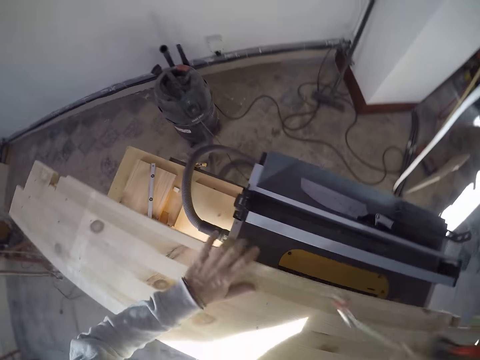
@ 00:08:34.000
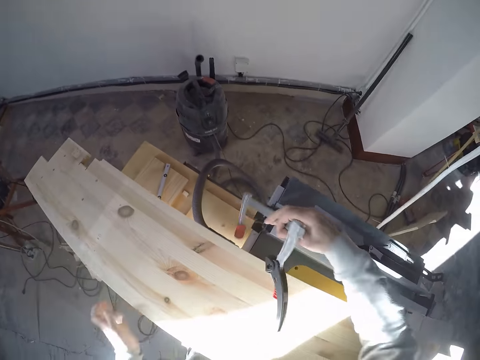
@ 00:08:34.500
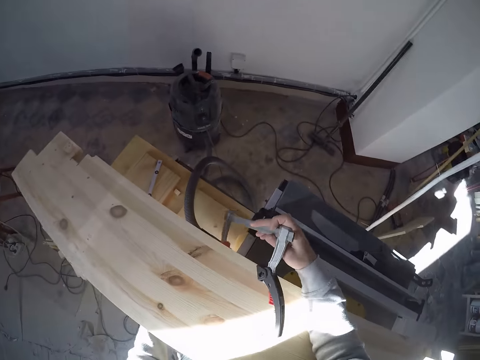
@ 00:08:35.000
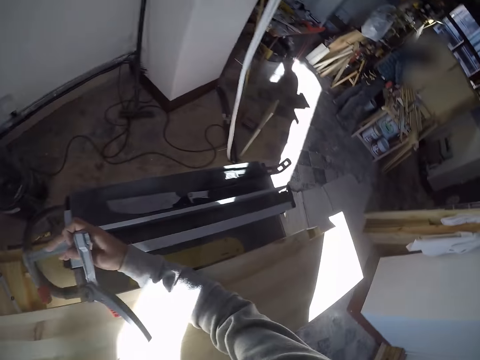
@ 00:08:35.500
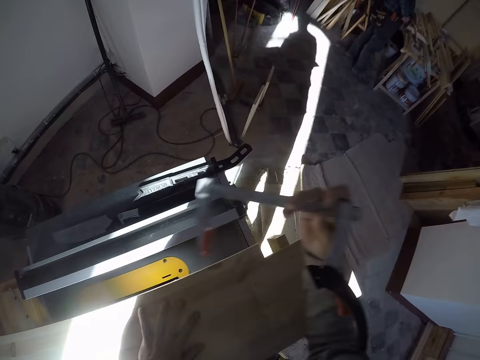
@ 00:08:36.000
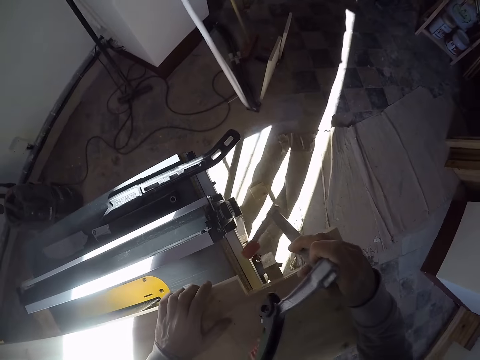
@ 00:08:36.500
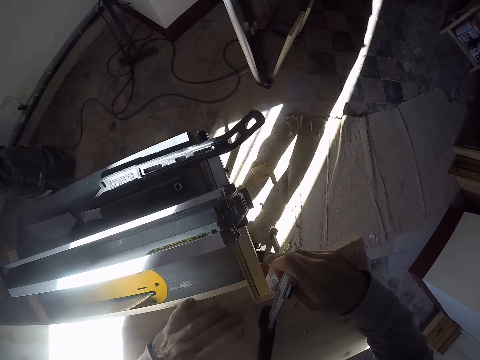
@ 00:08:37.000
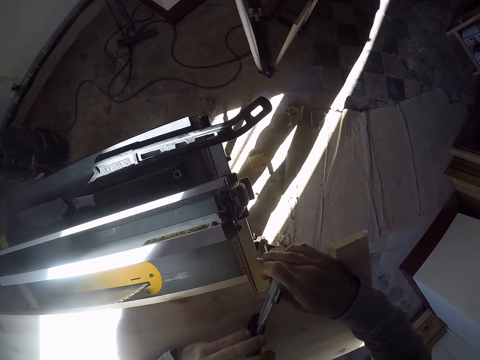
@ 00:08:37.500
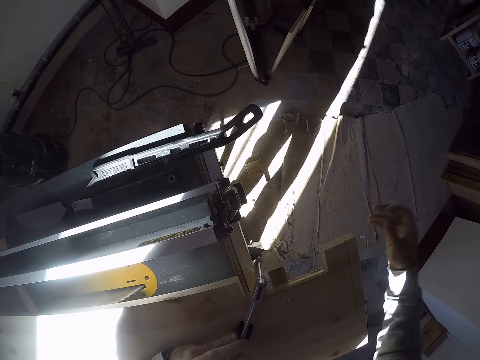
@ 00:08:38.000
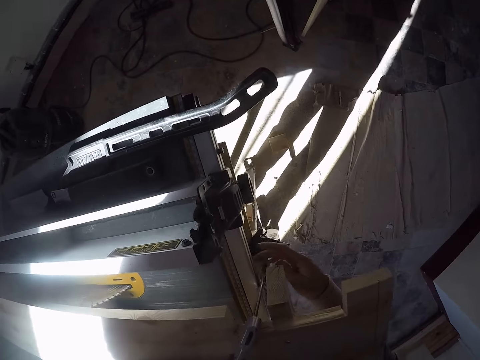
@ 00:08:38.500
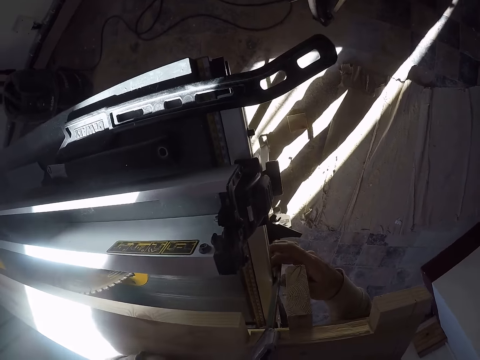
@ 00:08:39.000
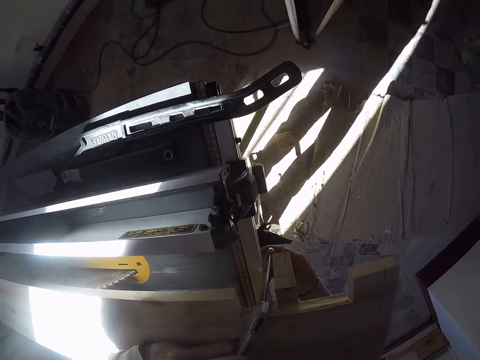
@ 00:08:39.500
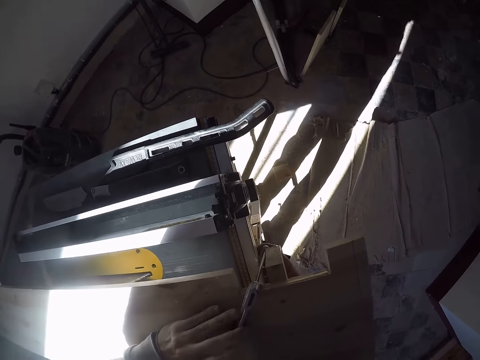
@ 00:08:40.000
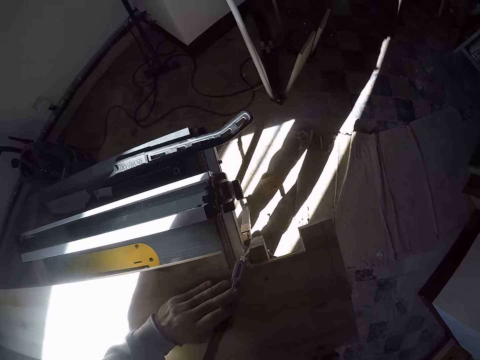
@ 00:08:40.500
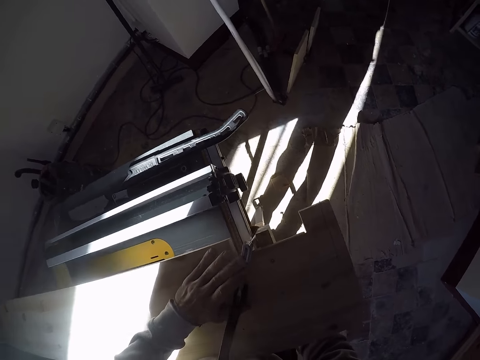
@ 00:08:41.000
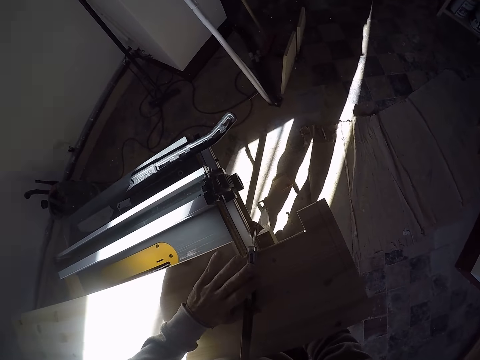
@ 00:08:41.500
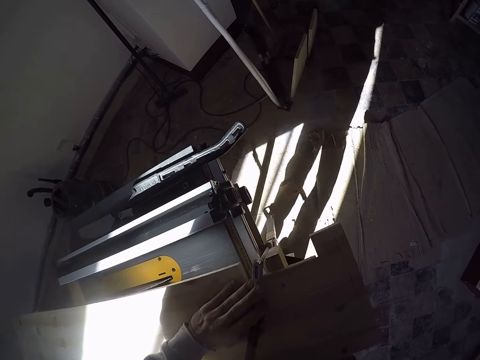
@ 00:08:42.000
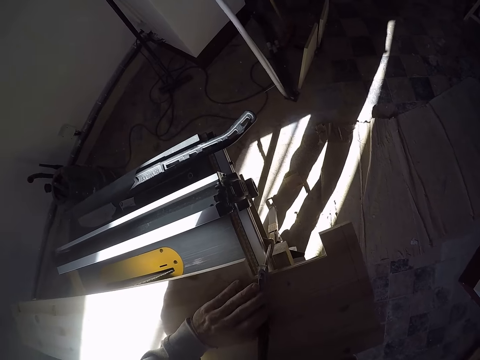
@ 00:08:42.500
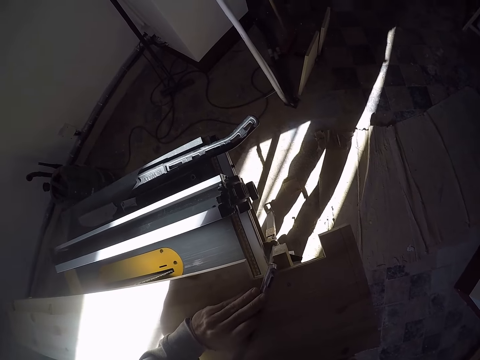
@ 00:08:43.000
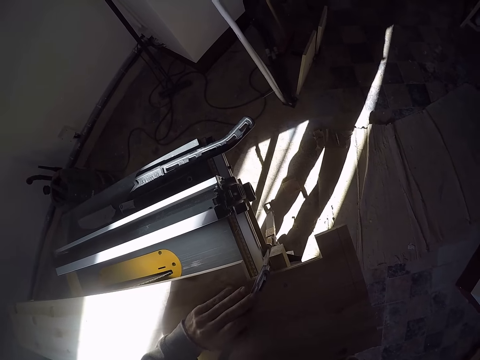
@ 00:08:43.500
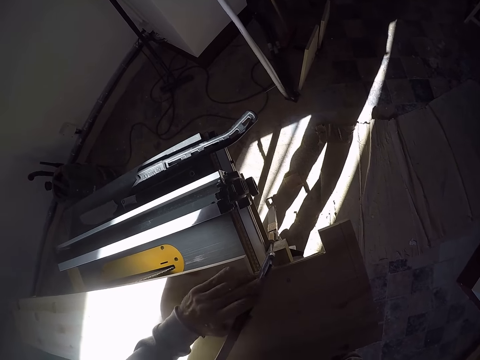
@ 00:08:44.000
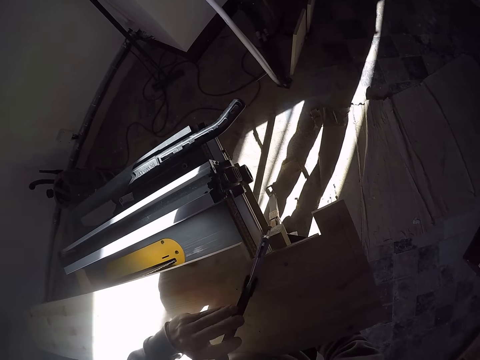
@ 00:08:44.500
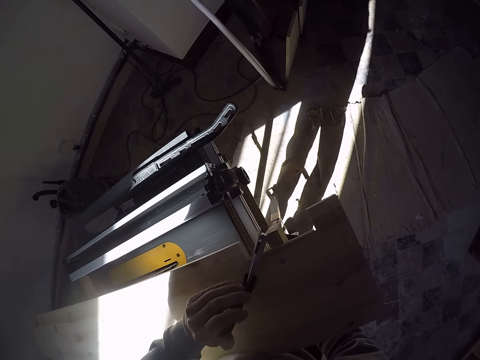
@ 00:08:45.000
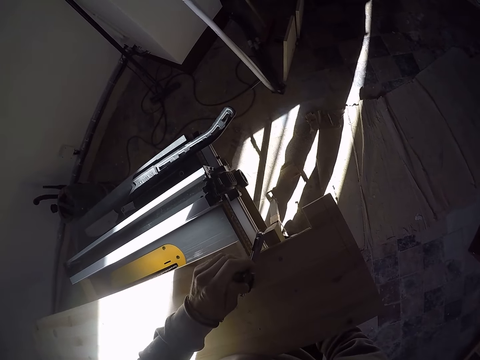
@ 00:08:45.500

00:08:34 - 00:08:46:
The camera wearer adjusts the calipers or clamp on a board. He places the clamp on the wood with his right hand. He adjusts the clamp on the wood with both hands.

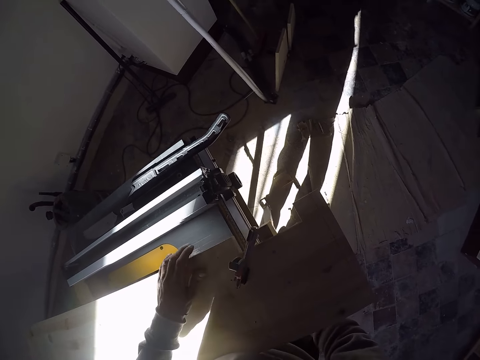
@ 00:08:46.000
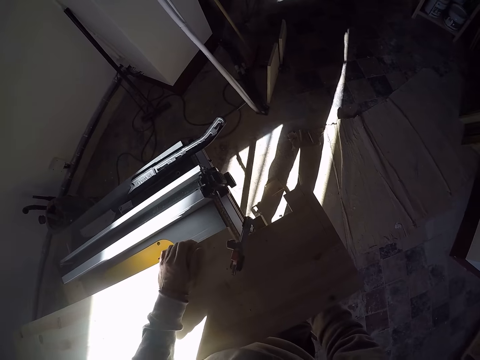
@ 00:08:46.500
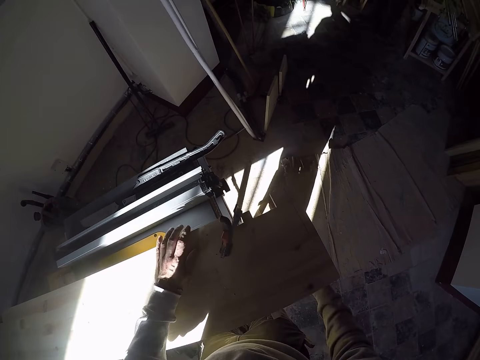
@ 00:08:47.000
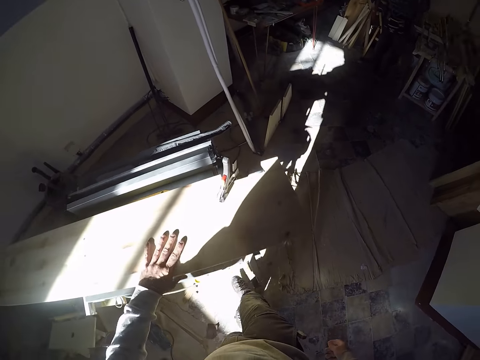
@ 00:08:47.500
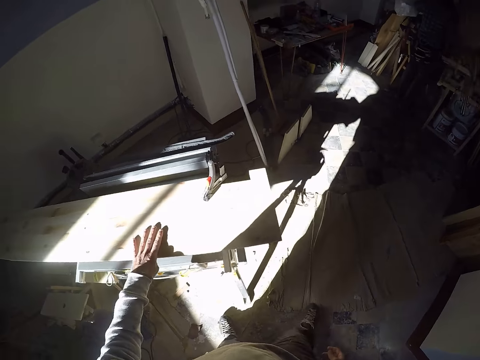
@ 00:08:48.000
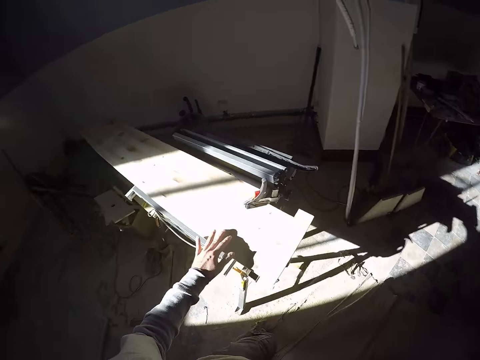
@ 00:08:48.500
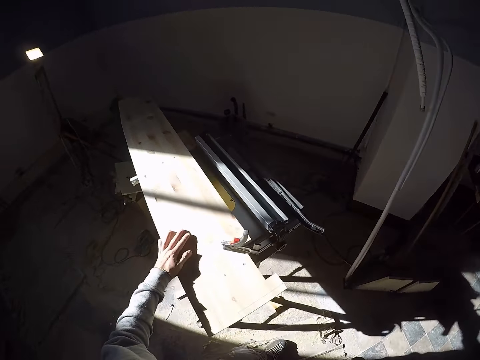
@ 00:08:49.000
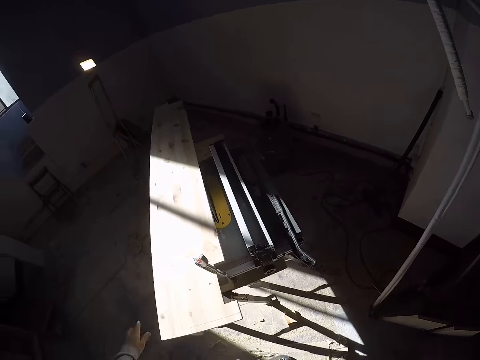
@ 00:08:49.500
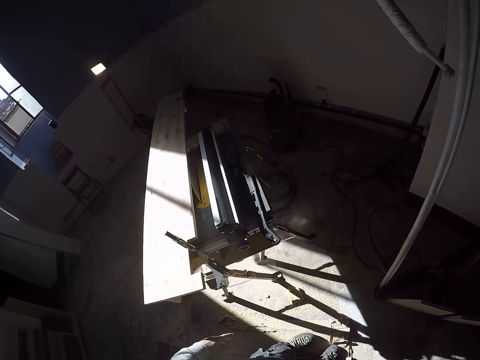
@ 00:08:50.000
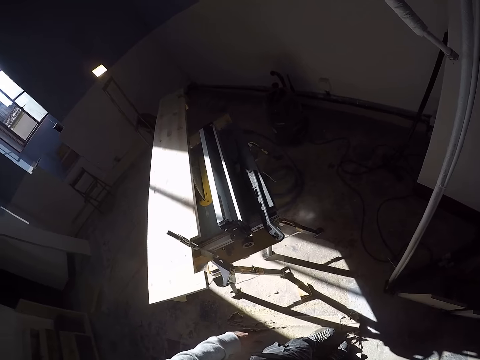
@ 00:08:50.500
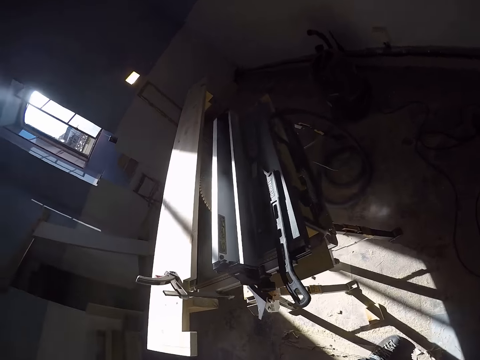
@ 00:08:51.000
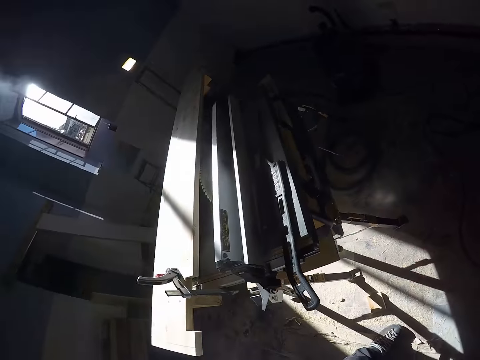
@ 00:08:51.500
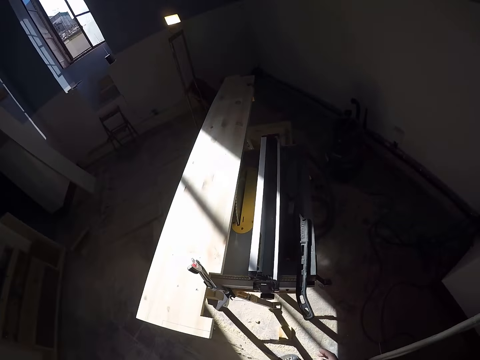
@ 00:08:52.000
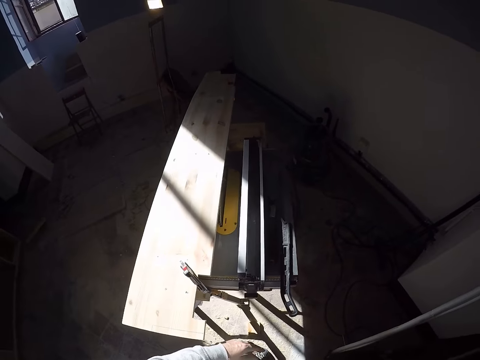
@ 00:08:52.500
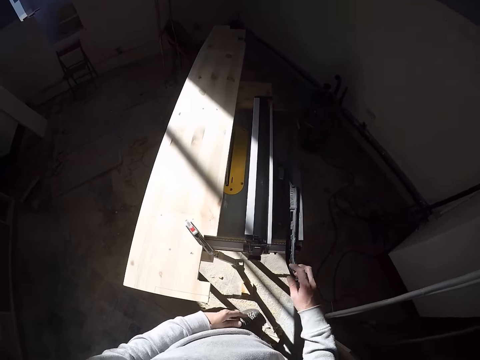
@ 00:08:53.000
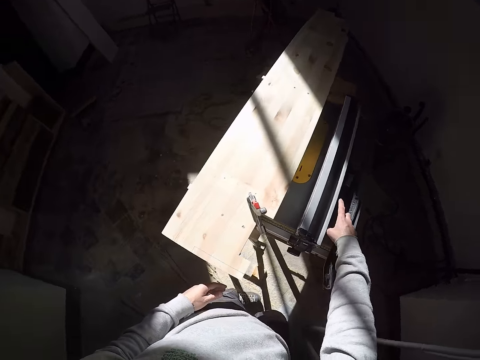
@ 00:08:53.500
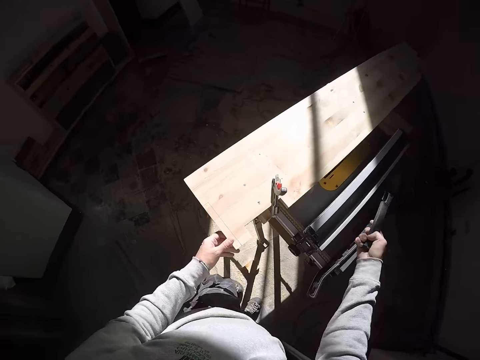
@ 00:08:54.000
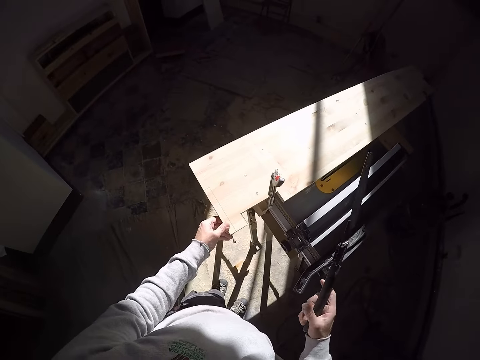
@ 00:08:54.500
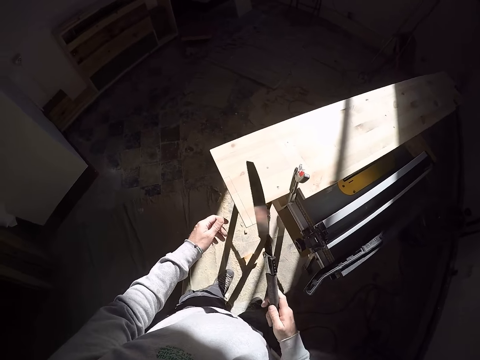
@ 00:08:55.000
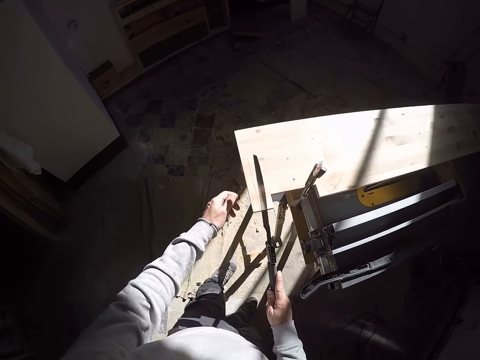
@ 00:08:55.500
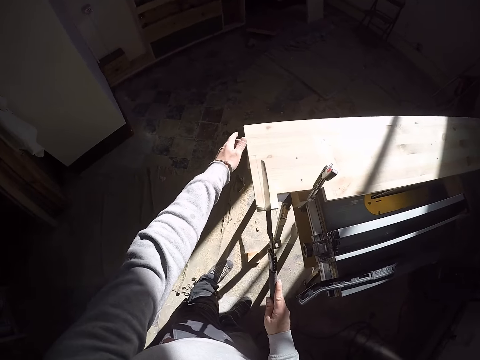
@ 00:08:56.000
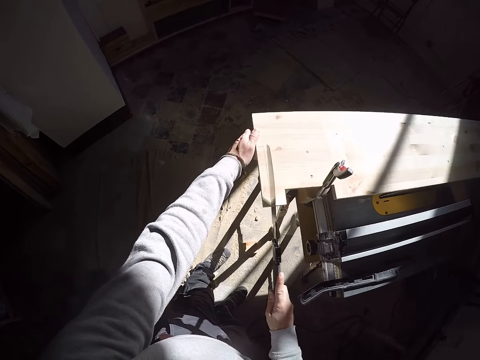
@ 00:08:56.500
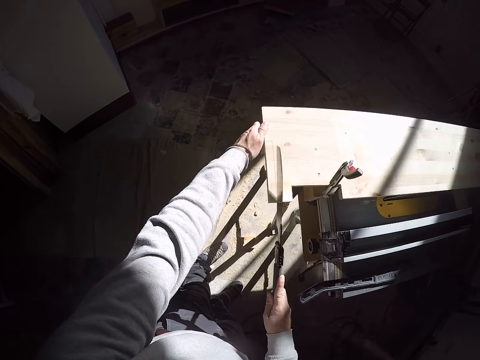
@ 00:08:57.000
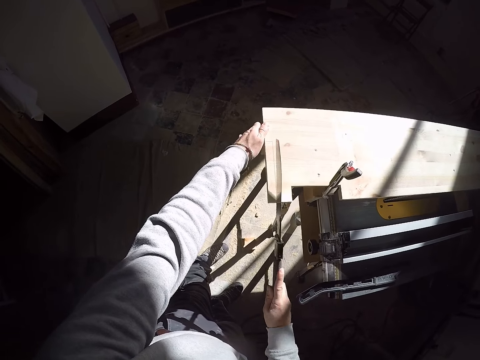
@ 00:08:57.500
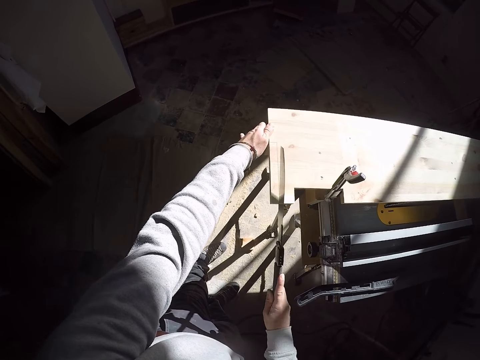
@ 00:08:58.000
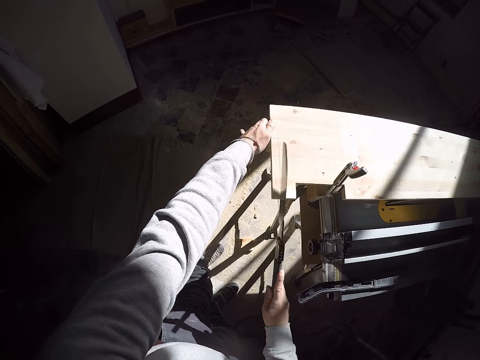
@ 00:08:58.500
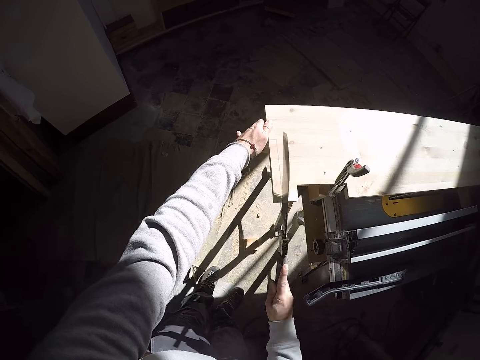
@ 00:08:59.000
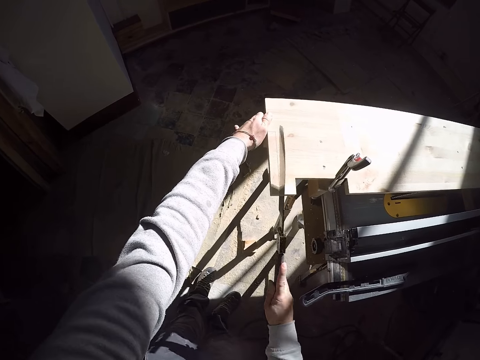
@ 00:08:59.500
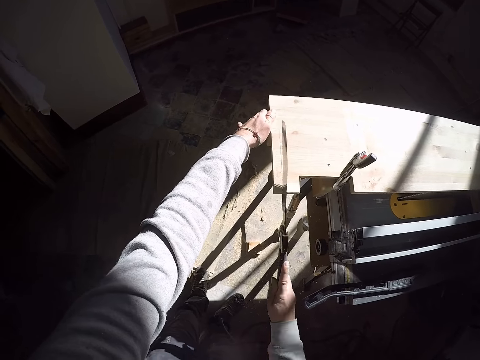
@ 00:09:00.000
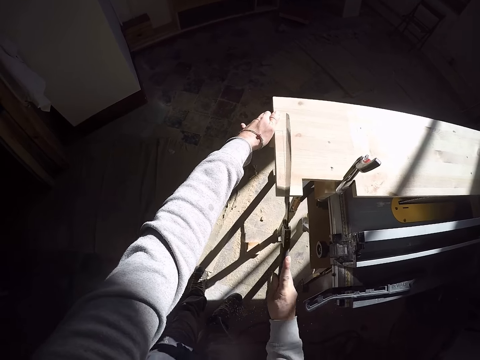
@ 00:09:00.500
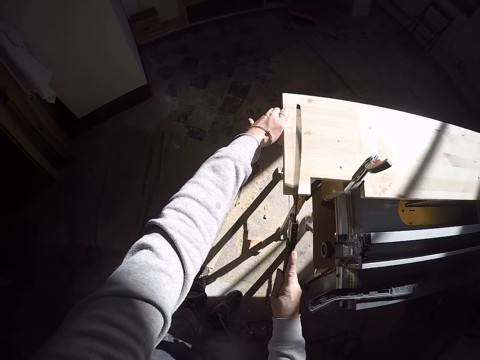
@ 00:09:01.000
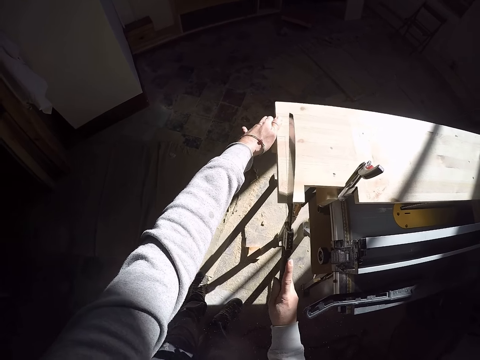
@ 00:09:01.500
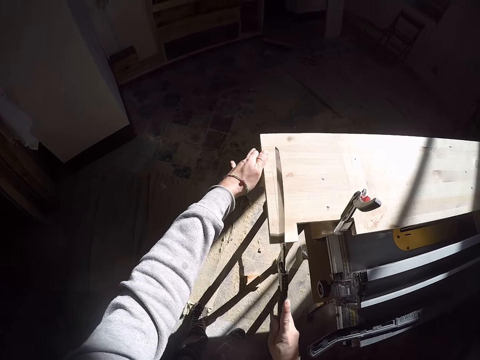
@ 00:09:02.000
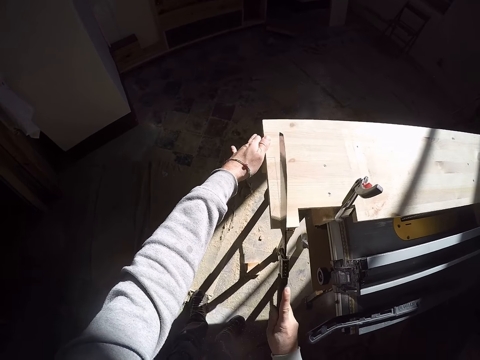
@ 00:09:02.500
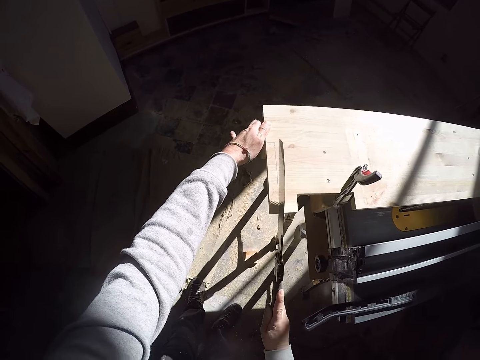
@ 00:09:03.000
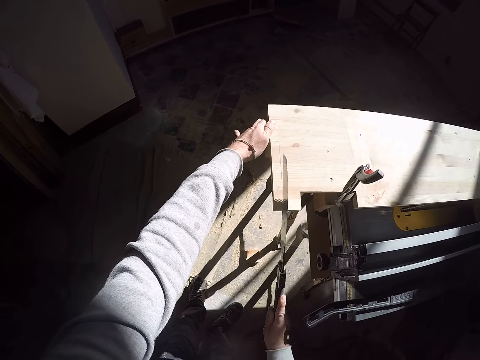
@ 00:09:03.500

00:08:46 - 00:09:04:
The camera wearer adjusts the calipers on a board. He walks around a garage. He looks around the garage. He picks up the saw from the work bench with his right hand. He holds the wood with his left hand. He cuts the wood with the saw in his right hand.
